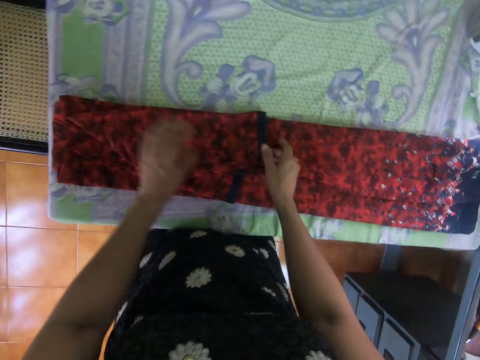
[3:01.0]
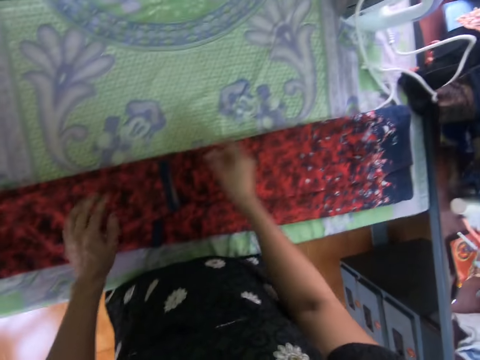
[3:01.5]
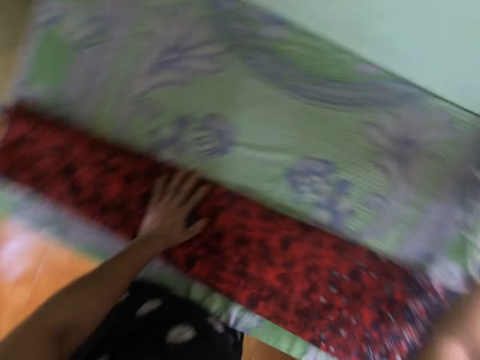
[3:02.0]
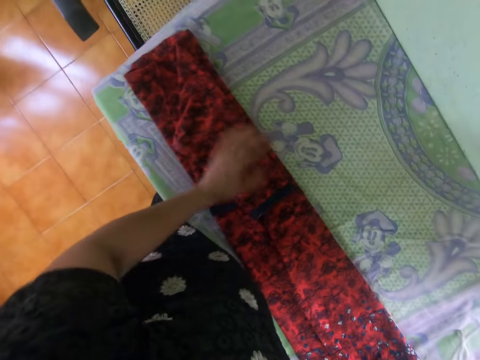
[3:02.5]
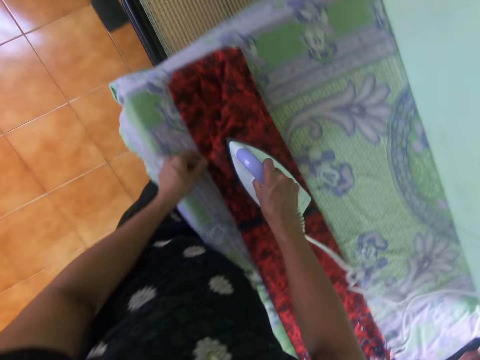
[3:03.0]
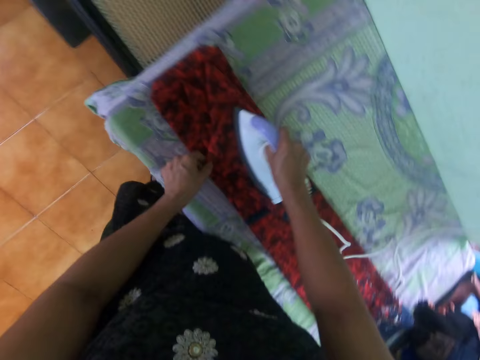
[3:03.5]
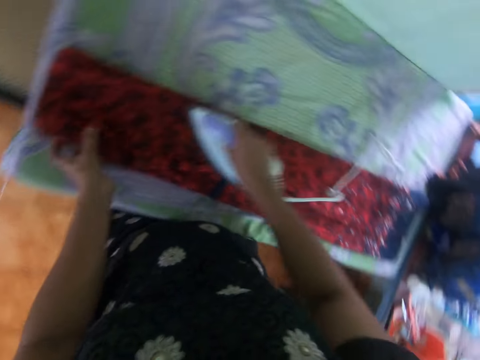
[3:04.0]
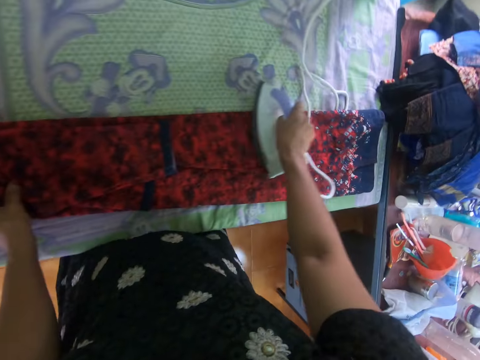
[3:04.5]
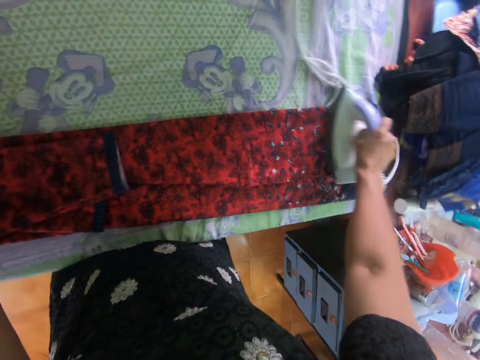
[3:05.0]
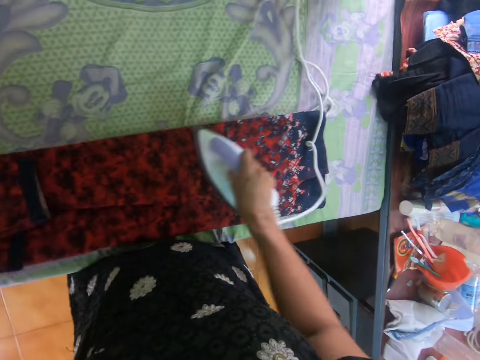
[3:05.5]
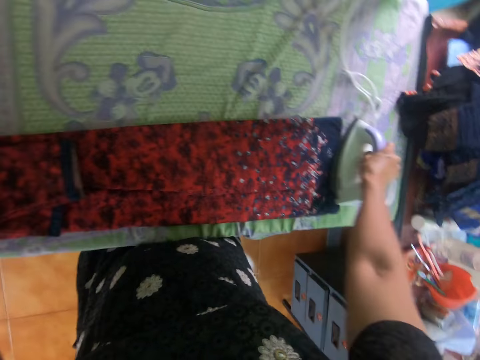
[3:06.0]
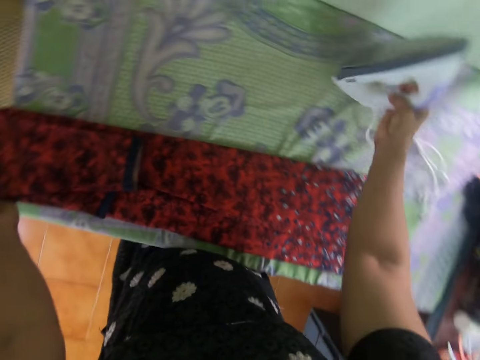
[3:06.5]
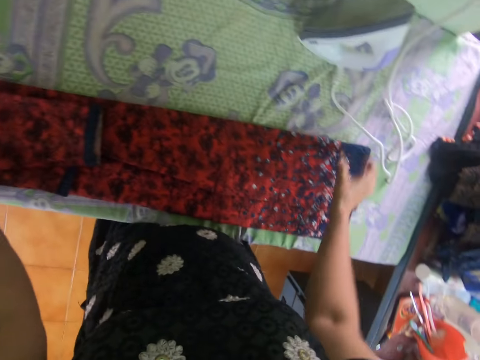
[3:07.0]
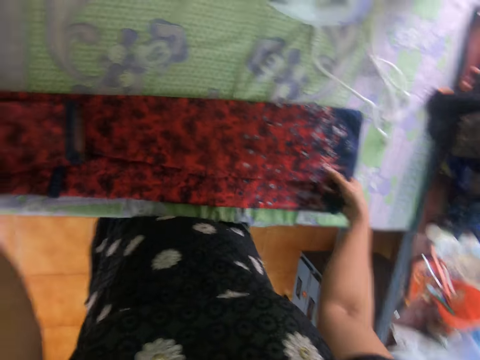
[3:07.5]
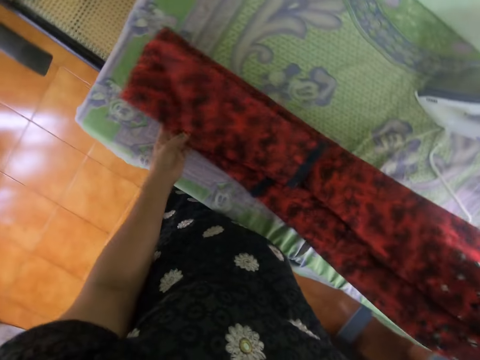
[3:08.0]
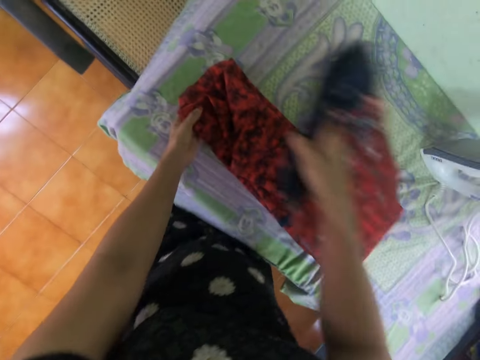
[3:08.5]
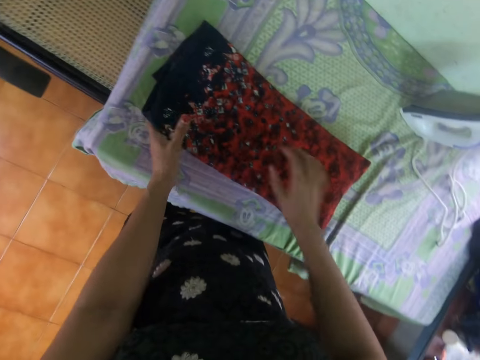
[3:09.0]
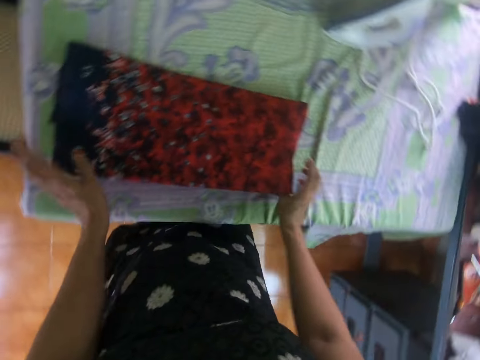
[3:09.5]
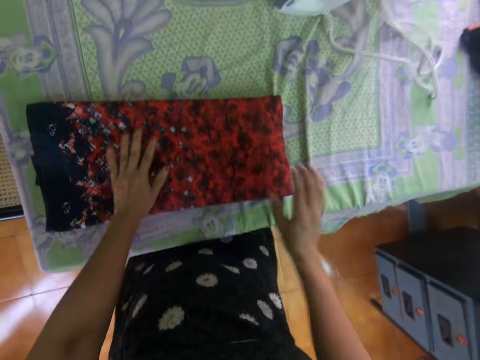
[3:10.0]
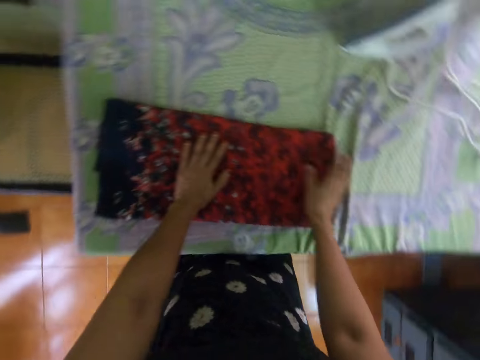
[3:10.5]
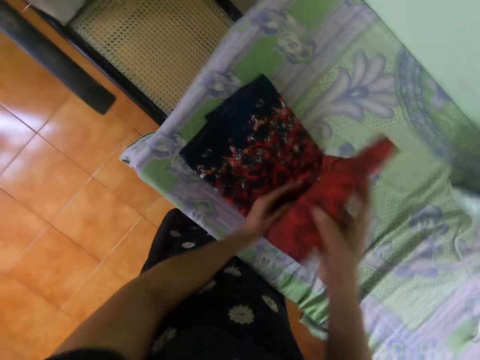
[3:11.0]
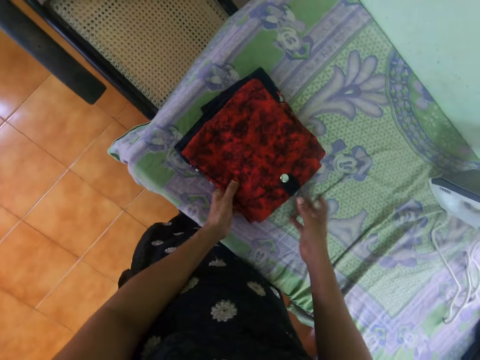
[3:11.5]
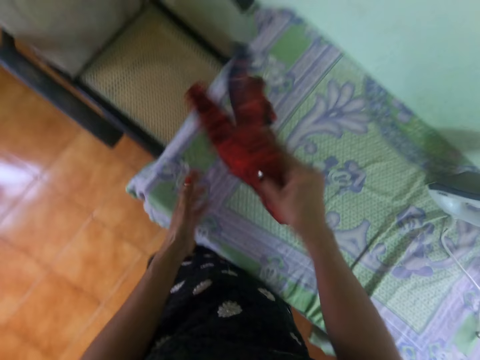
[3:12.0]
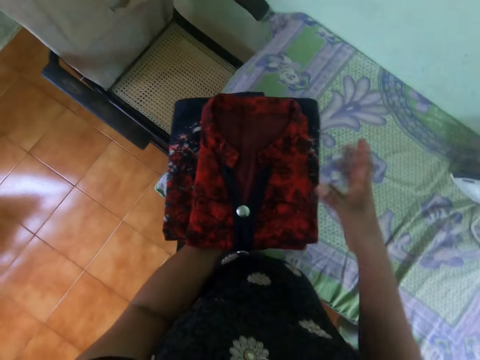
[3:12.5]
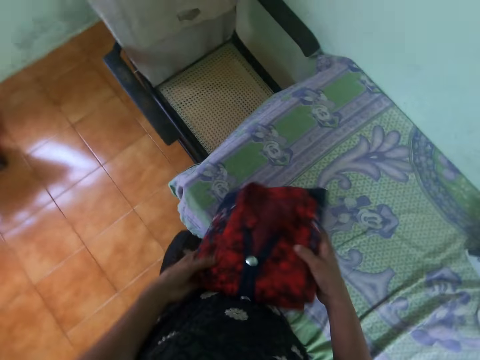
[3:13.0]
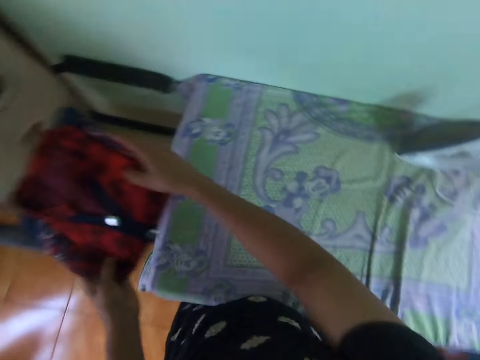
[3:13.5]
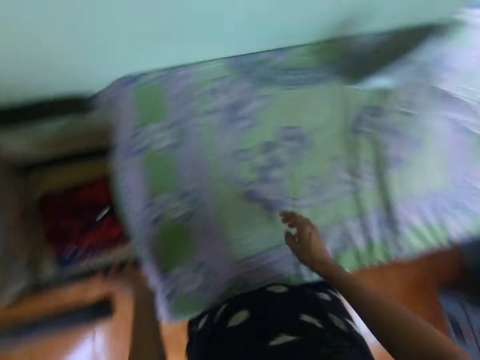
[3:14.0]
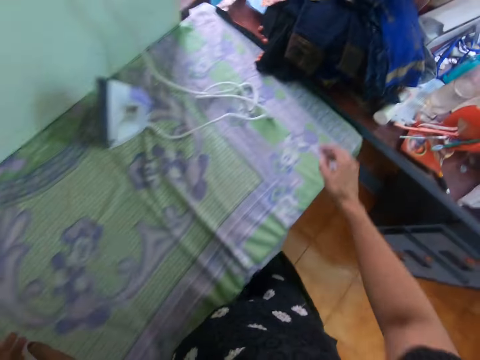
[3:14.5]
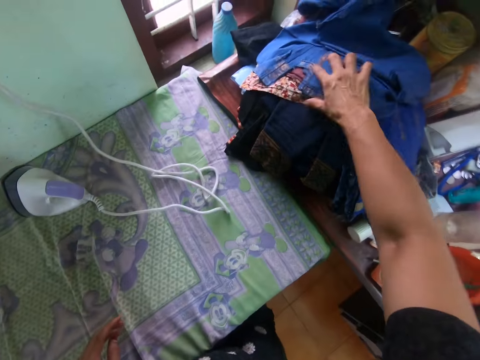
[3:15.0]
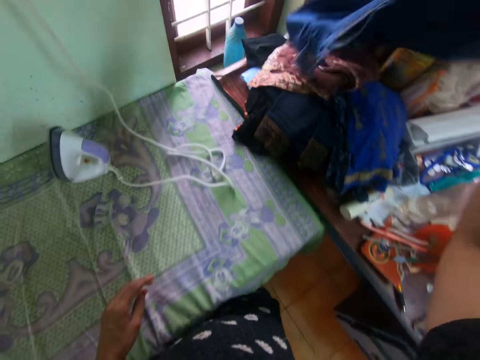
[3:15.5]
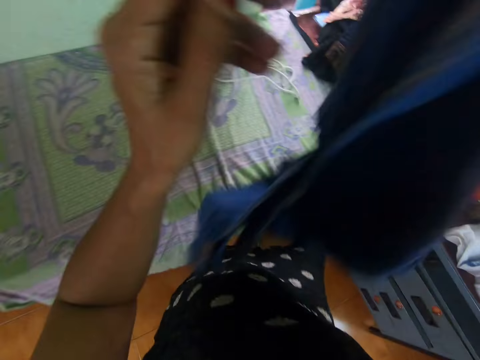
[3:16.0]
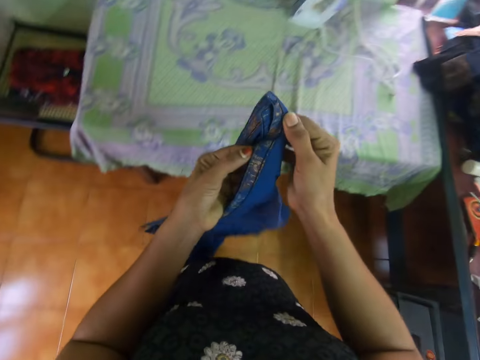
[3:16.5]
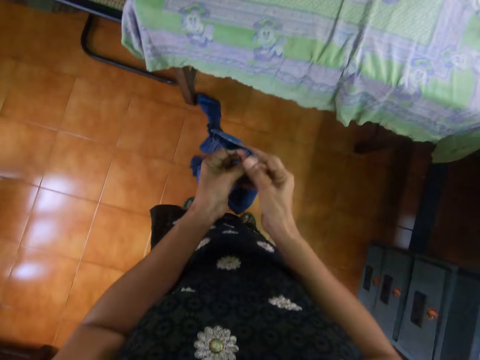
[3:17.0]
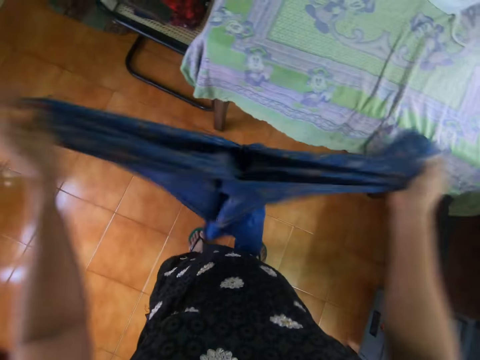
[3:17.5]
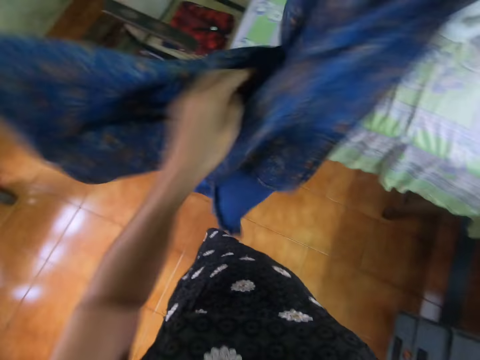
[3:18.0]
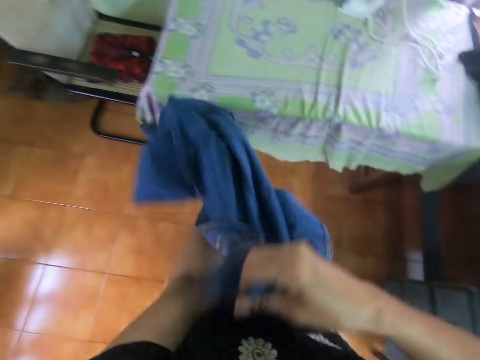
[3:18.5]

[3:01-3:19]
The camera wearer picks up the iron from the table with the right hand. She irons the dress with the iron with the right hand. She puts the iron on the table, folds the dress on the table and picks up the dress from the table. She holds the folded dress with both hands and drops the dress on the chair. She picks up a blue dress from the table with the right hand. She holds the dress with both hands, adjusts the dress and moves the dress in her hands.

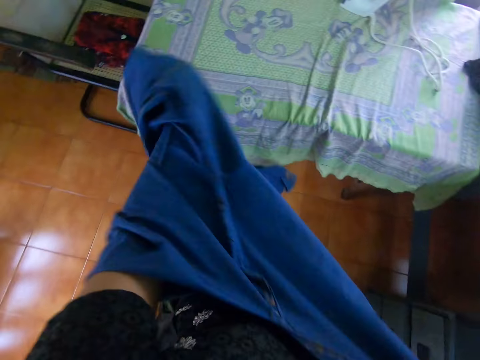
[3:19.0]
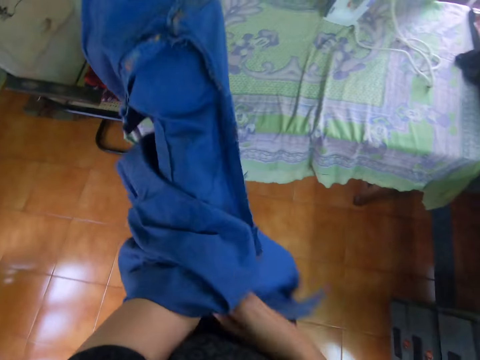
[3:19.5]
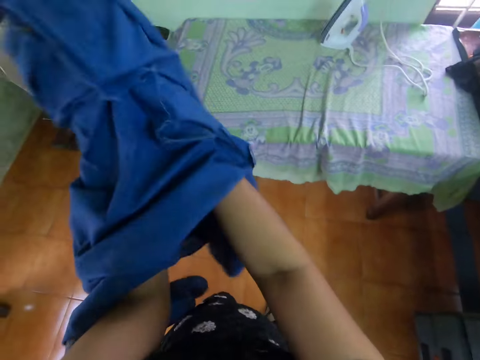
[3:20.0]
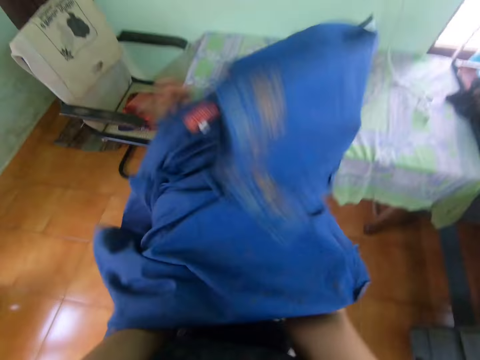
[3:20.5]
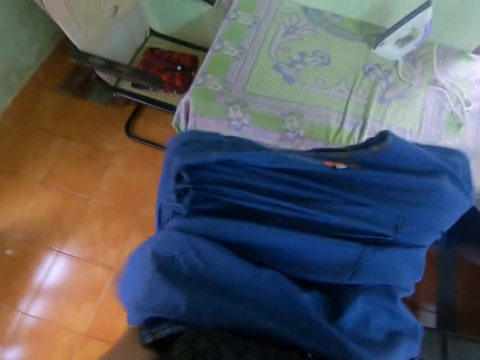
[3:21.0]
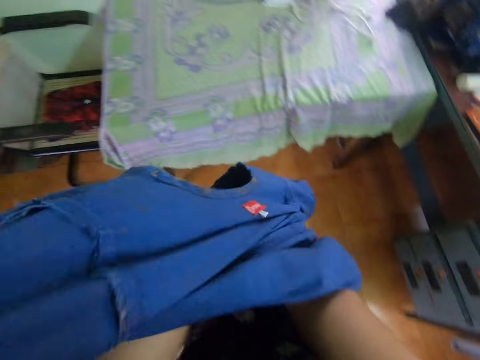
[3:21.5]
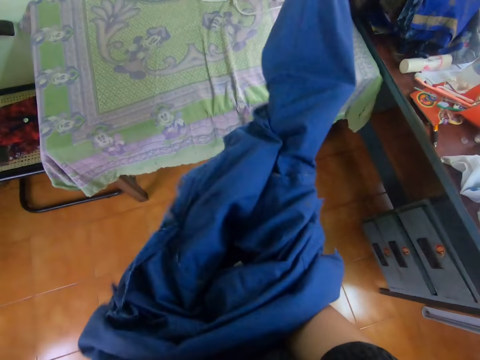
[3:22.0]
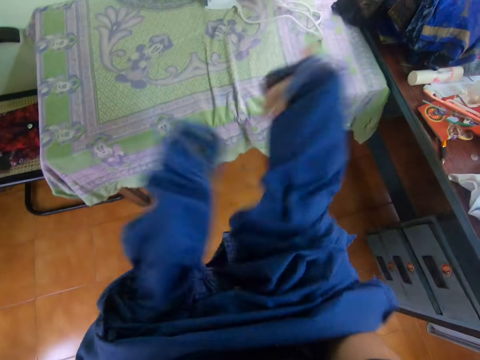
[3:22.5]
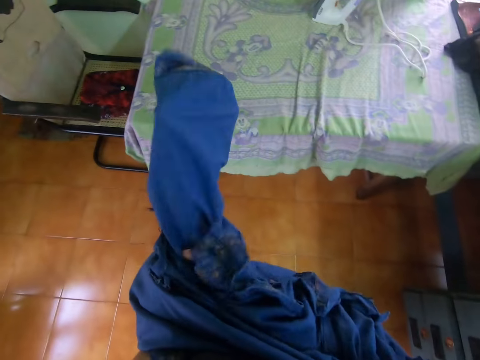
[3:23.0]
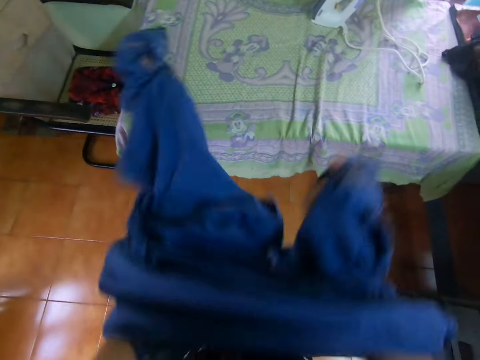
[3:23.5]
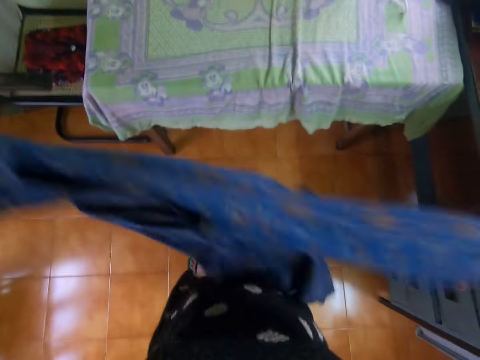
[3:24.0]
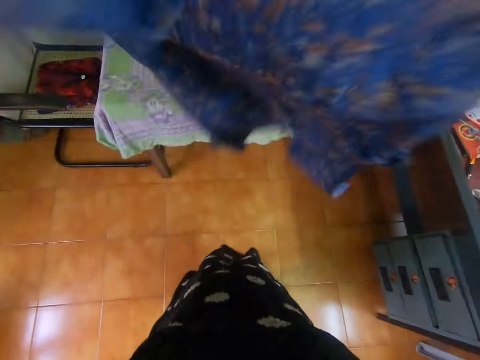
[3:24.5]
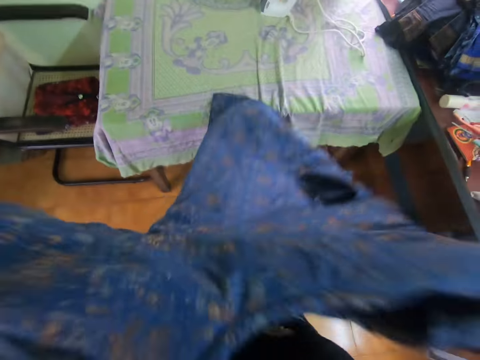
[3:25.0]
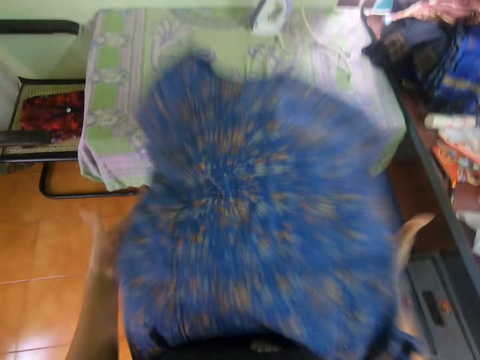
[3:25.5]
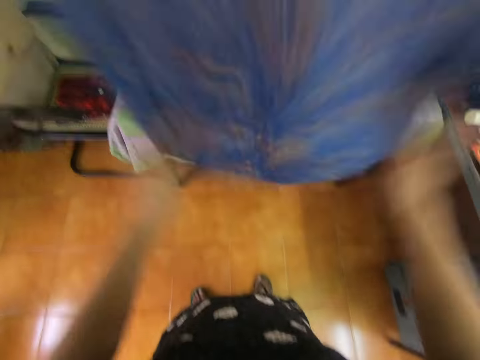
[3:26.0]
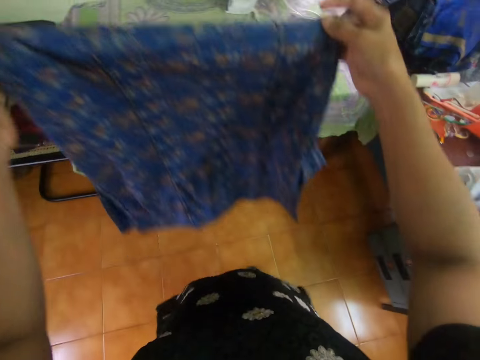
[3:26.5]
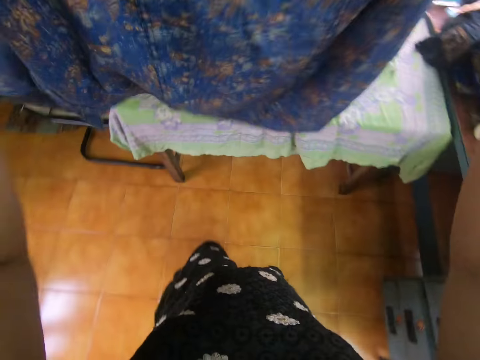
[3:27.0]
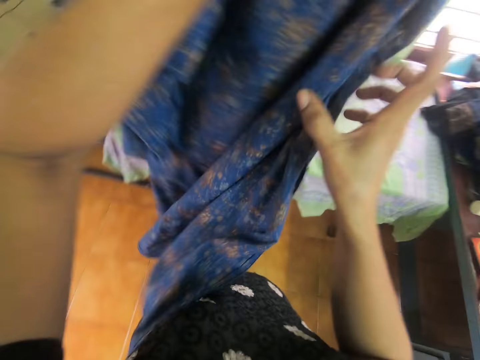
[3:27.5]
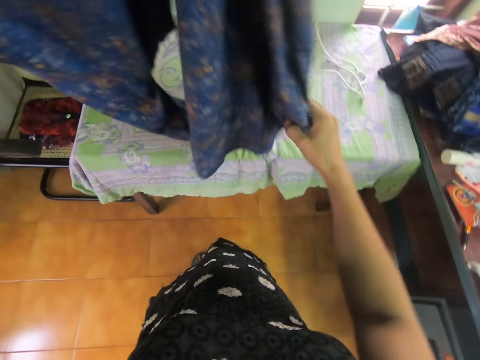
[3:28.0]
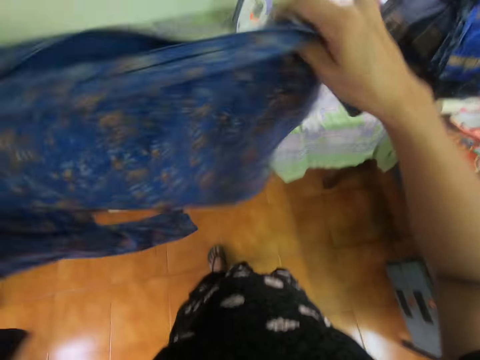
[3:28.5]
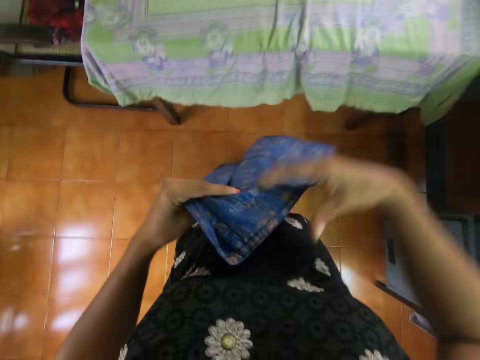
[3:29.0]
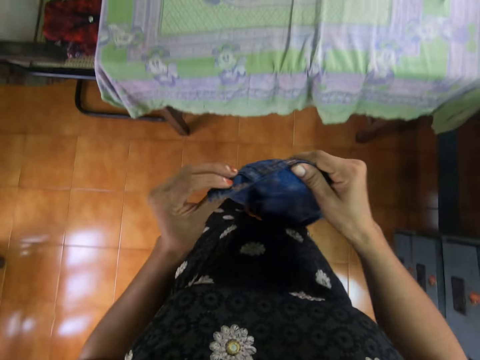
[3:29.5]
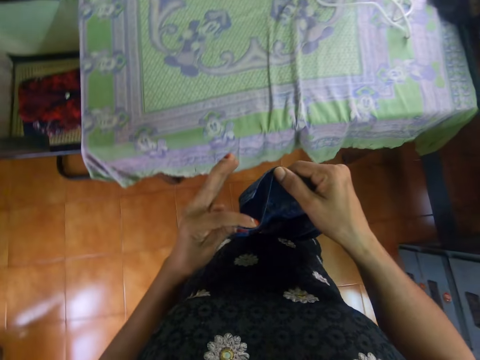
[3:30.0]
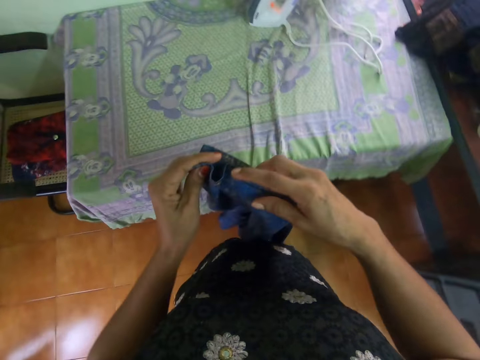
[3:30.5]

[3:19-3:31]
The camera wearer turns the dress inside out. They fold the dress and straighten the dress with both hands.
